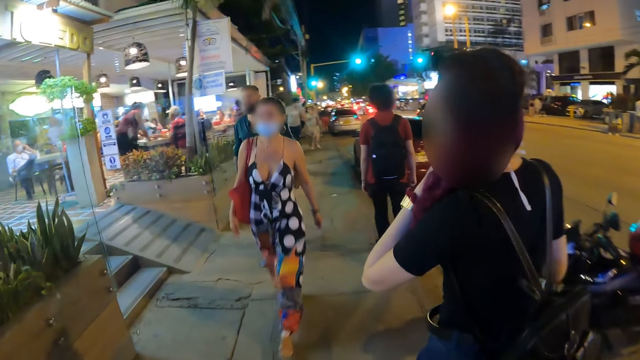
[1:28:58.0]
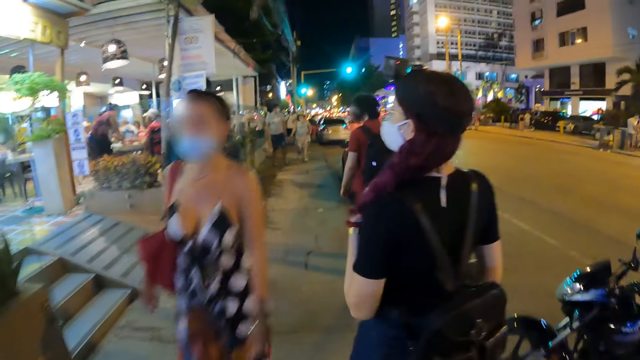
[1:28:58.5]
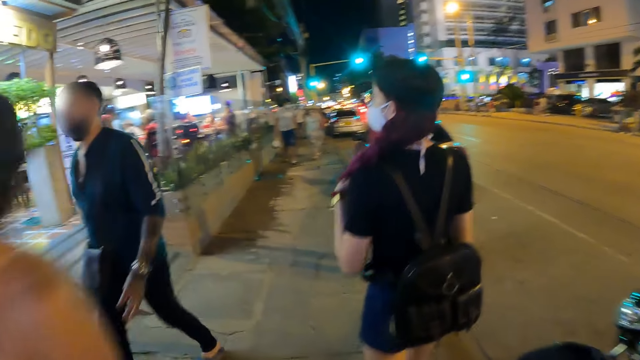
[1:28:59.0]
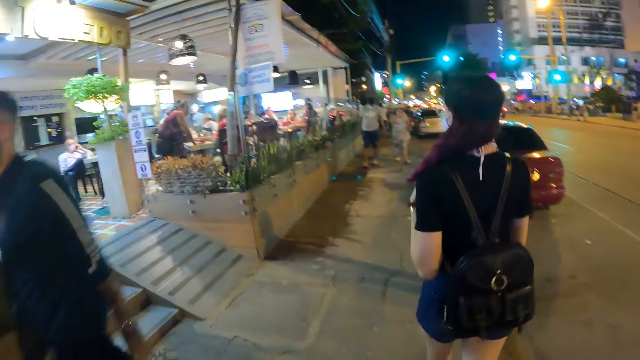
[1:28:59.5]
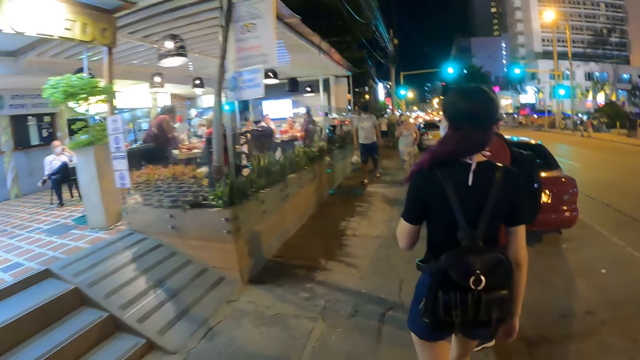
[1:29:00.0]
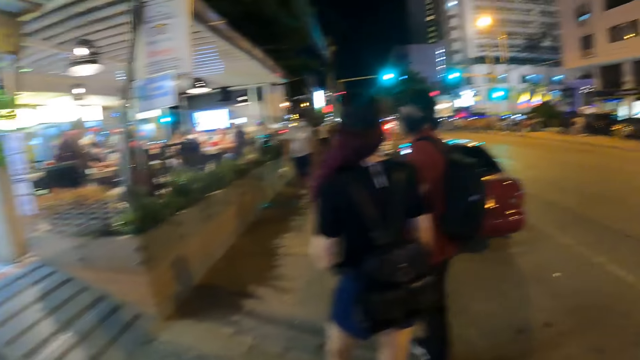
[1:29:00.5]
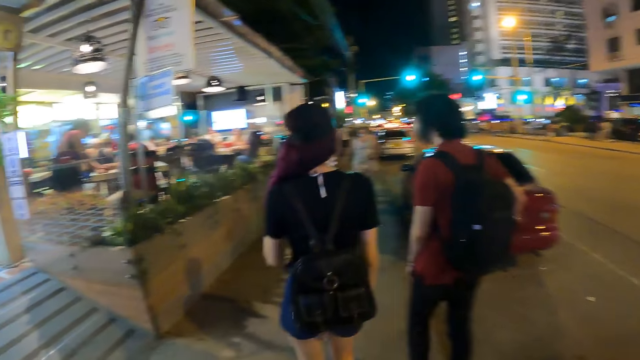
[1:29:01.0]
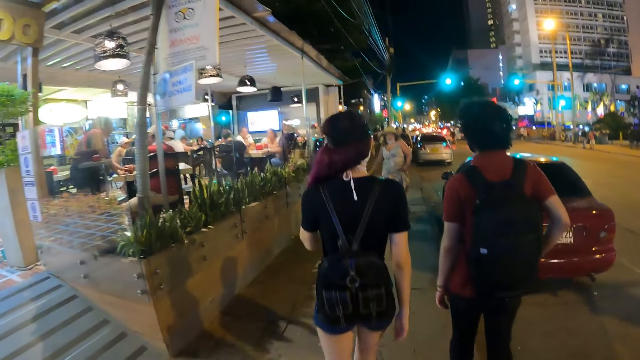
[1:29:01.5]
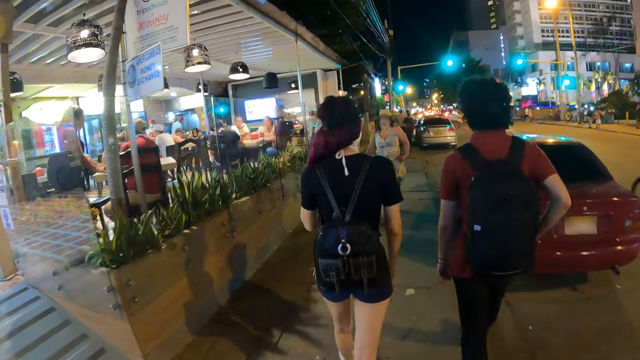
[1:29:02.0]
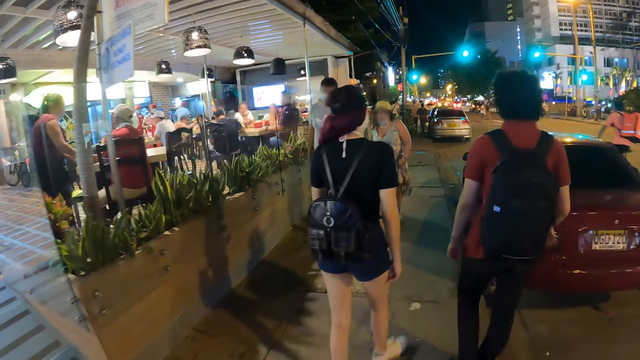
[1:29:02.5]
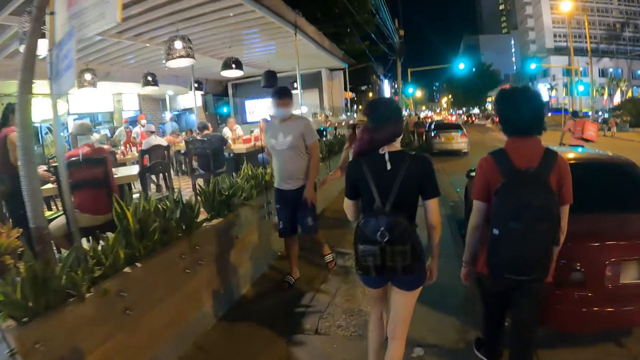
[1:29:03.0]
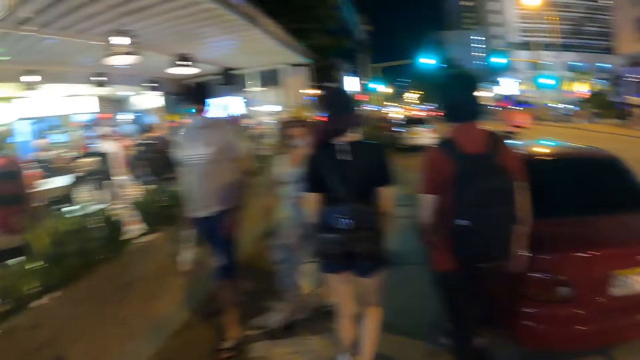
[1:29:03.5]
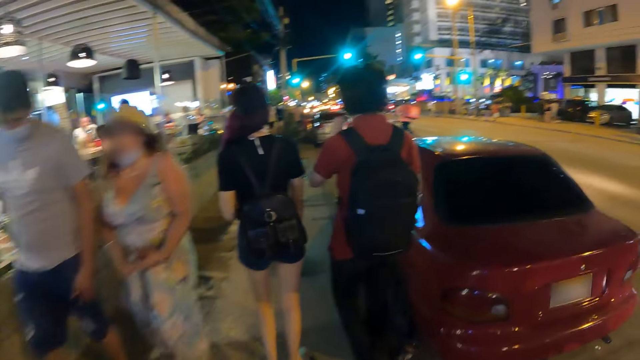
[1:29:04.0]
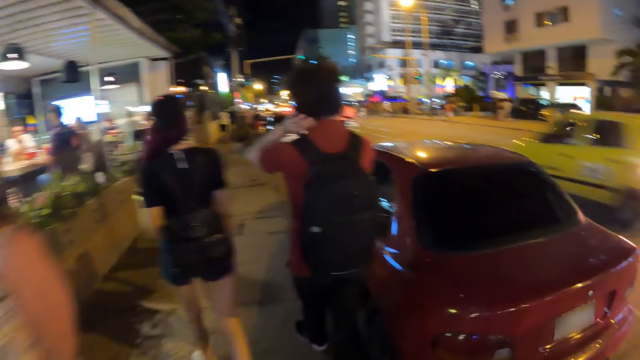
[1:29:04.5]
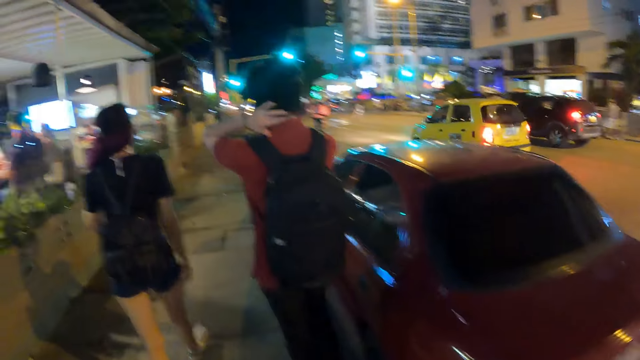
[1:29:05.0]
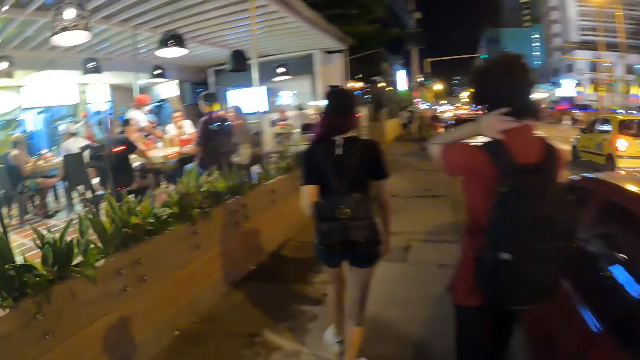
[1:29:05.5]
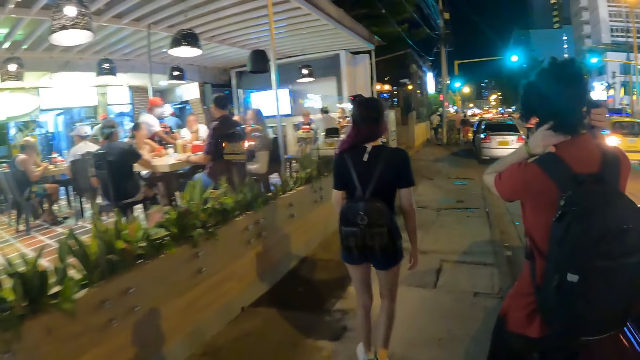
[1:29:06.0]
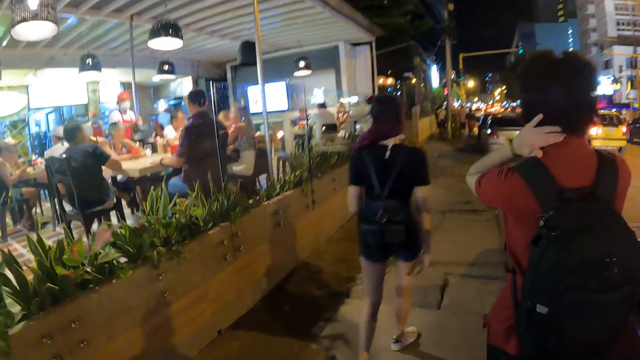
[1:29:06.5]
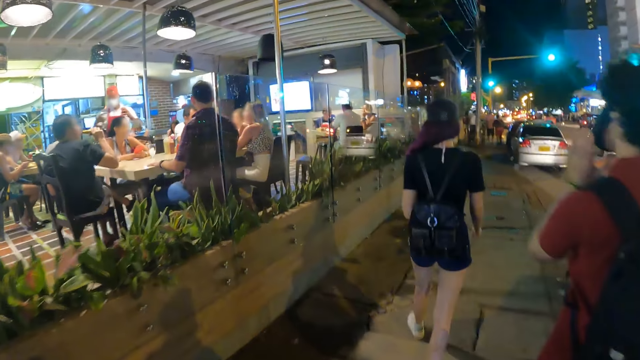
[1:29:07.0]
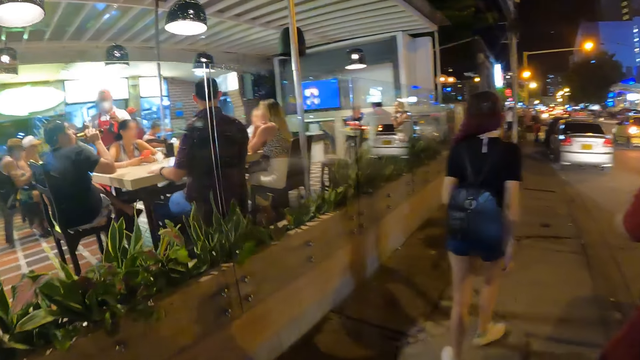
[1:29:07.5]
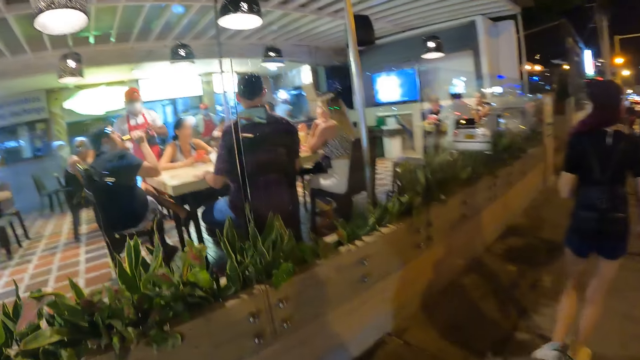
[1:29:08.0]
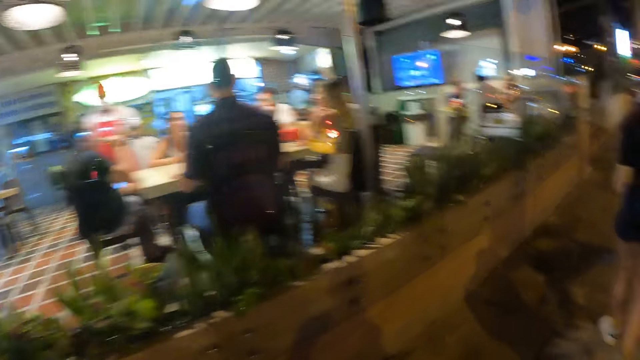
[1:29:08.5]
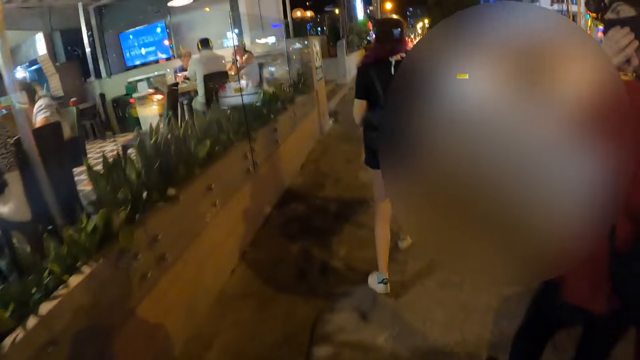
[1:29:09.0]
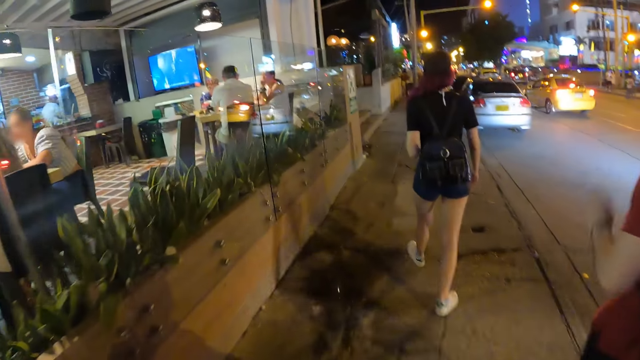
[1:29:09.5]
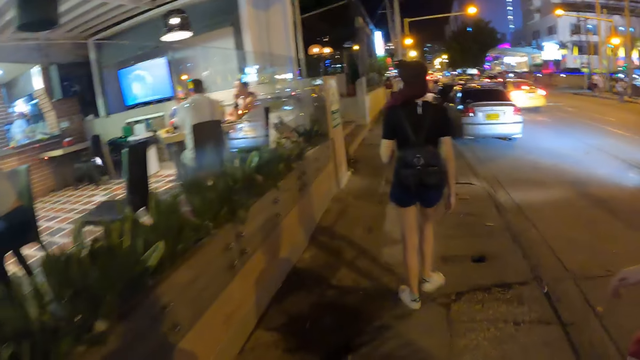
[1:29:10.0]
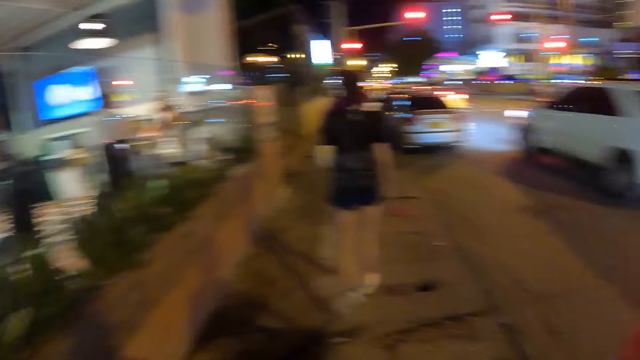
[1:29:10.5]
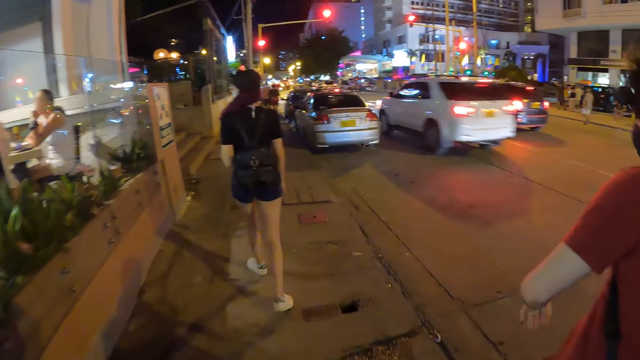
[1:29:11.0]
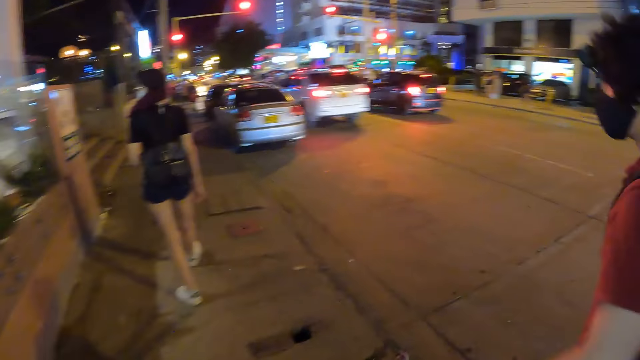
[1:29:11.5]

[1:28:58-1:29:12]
The camera wearer walks past a woman. They walk past a man. They look in front. They walk past another woman and another man. A third man massages his neck with both hands. The camera wearer walks in front. They look in front. The third man removes his left hand from his neck.

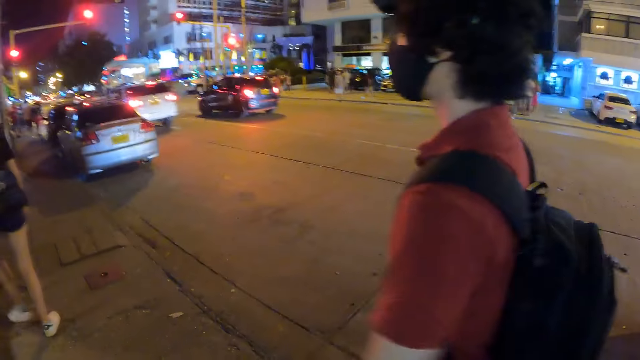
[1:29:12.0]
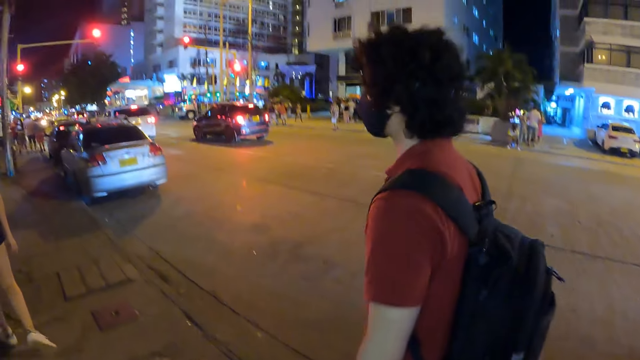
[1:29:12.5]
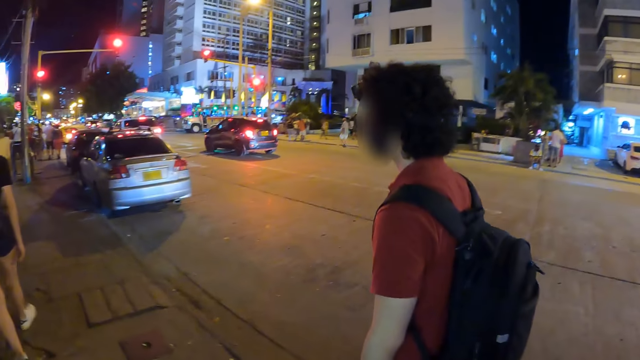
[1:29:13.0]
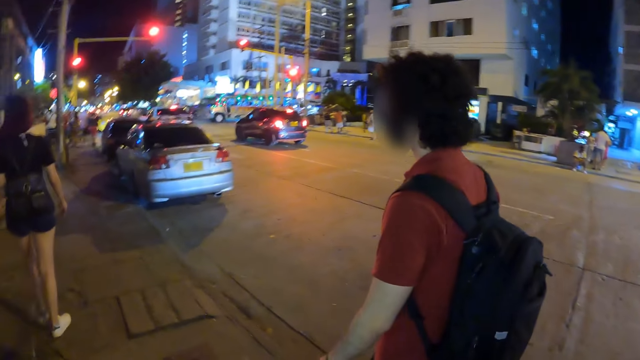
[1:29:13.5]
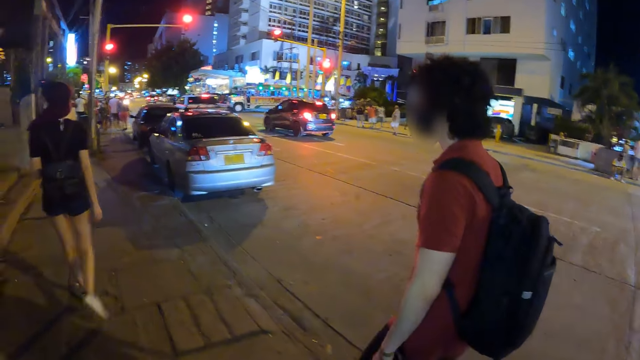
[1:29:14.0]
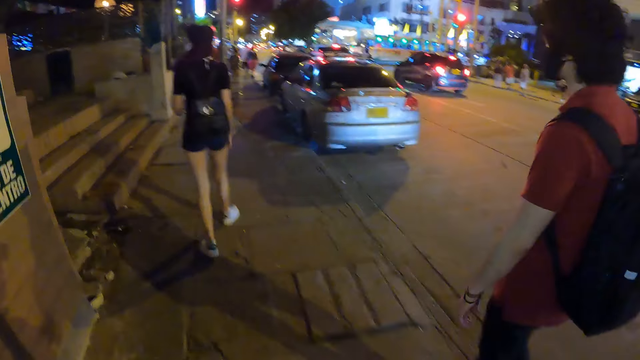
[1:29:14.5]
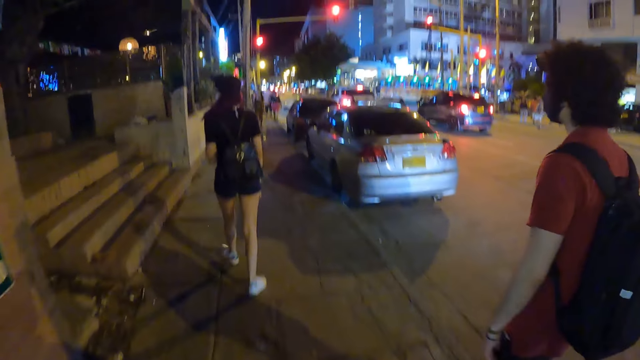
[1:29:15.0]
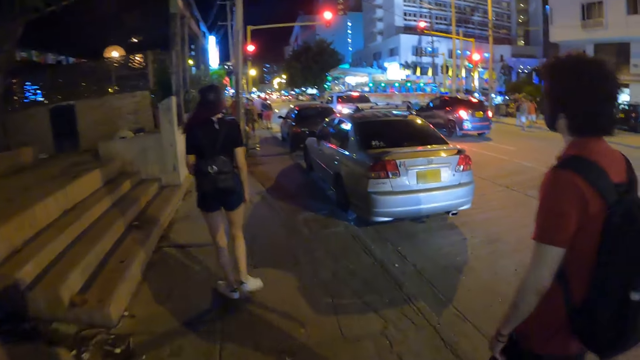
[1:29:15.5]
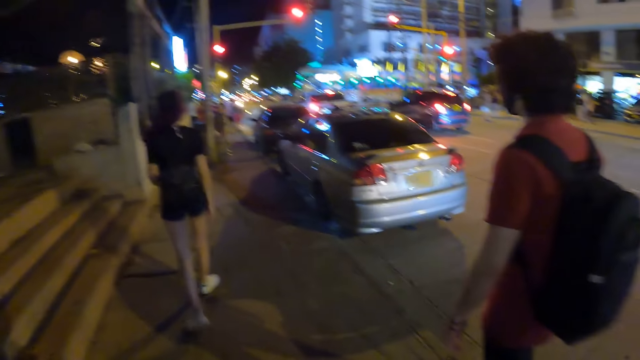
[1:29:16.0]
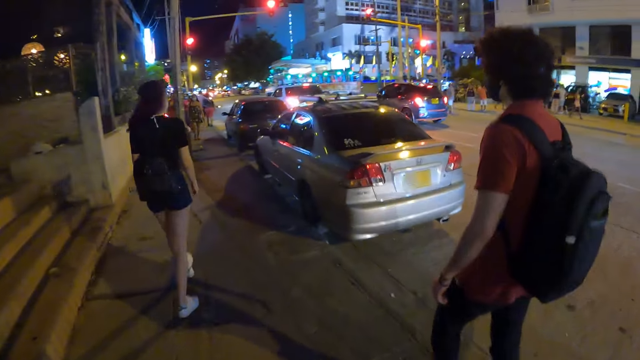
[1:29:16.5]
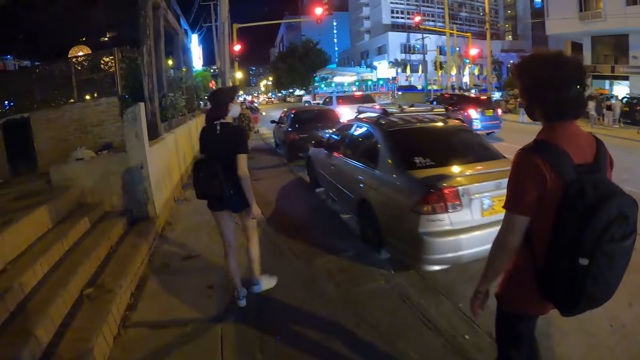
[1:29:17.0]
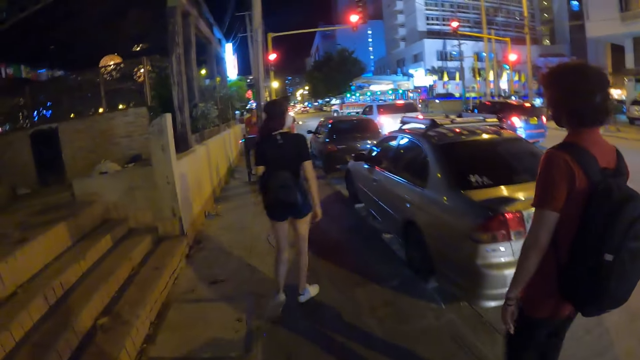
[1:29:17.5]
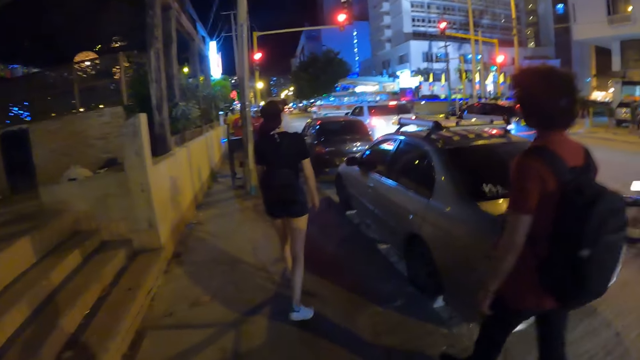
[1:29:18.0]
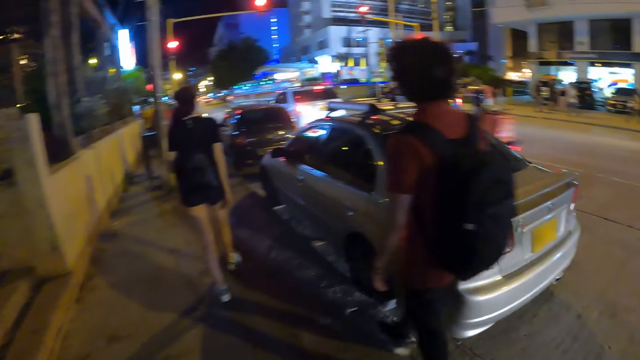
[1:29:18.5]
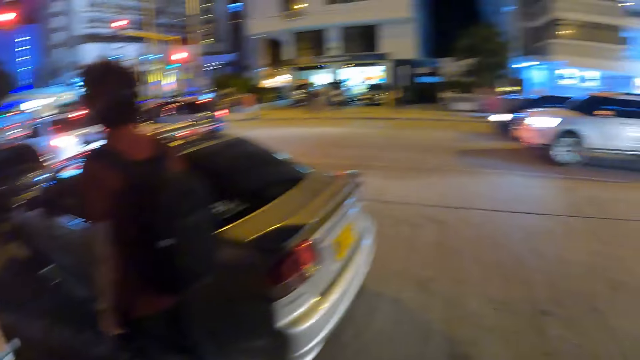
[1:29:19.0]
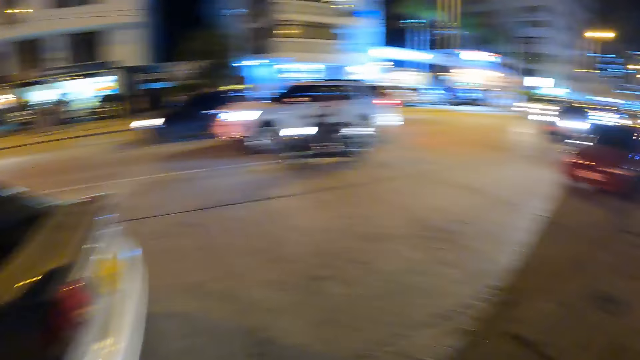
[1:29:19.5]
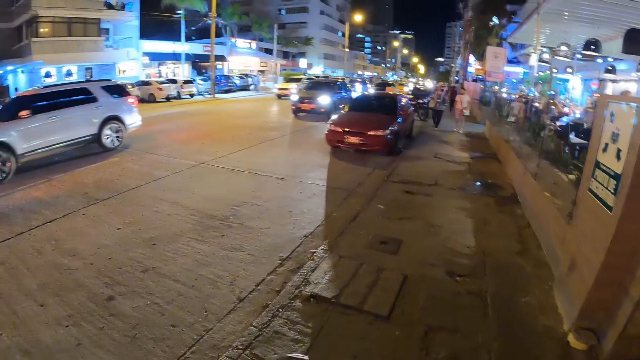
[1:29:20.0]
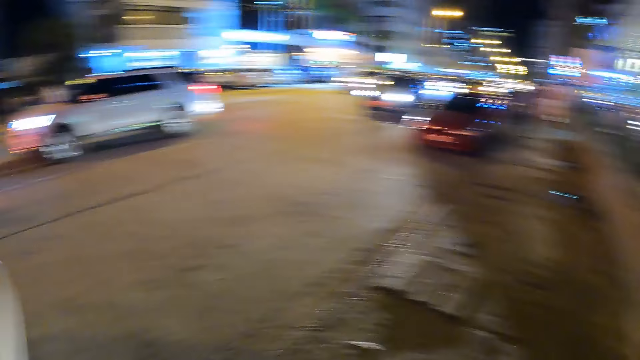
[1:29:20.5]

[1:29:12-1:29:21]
The camera wearer looks sideways. They look in front.
